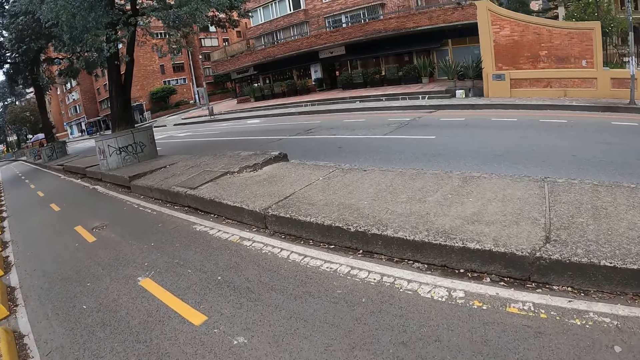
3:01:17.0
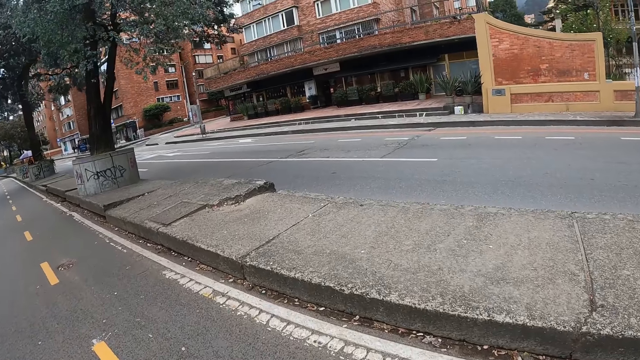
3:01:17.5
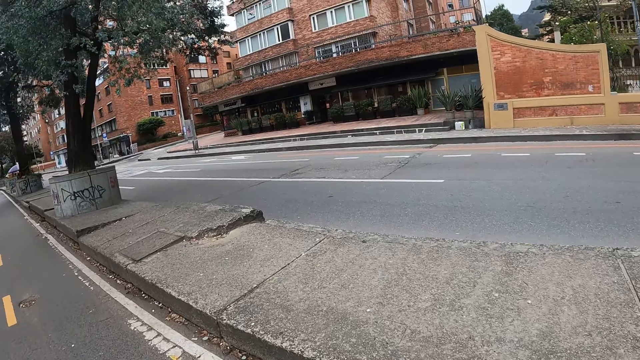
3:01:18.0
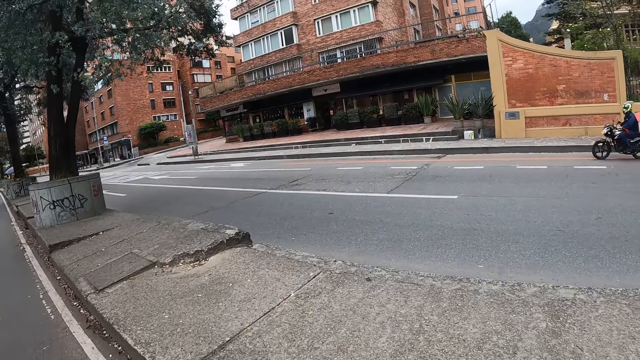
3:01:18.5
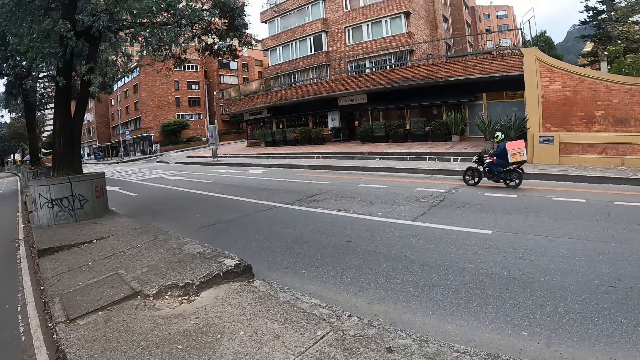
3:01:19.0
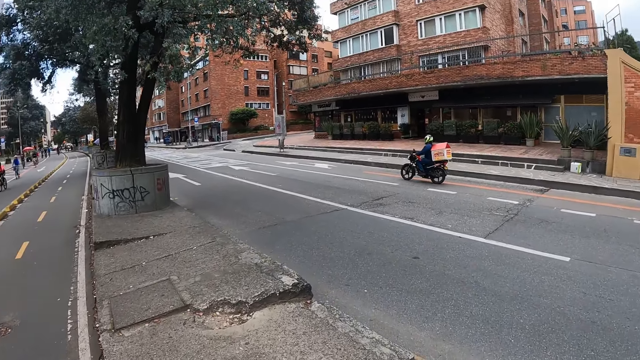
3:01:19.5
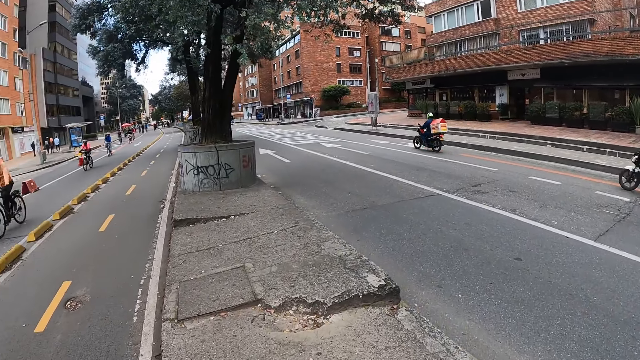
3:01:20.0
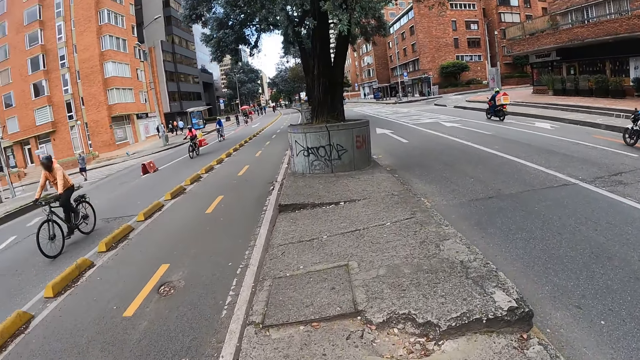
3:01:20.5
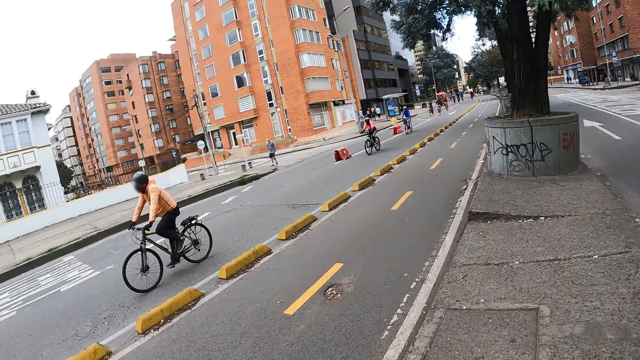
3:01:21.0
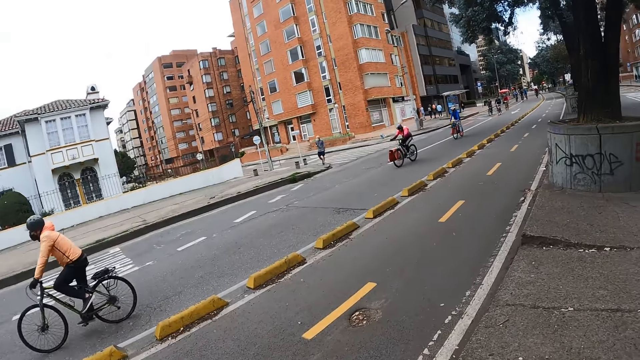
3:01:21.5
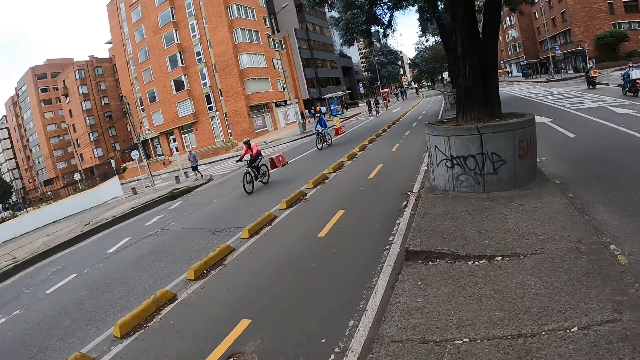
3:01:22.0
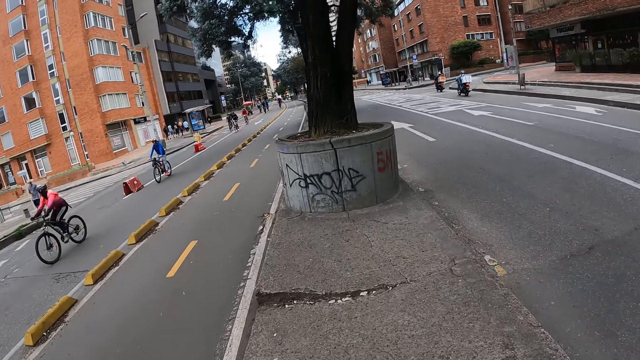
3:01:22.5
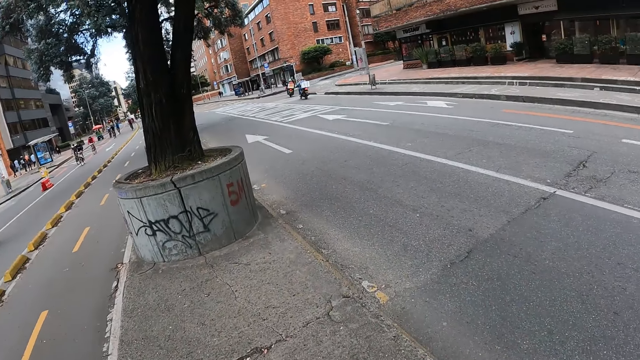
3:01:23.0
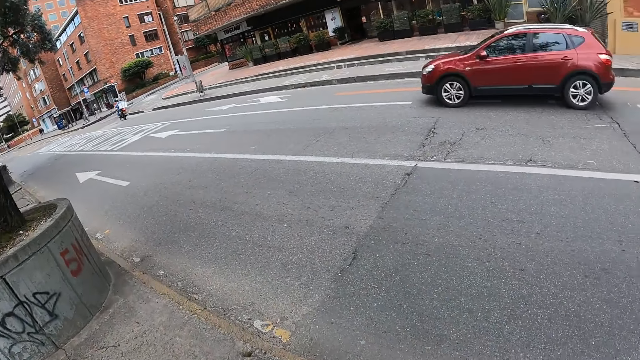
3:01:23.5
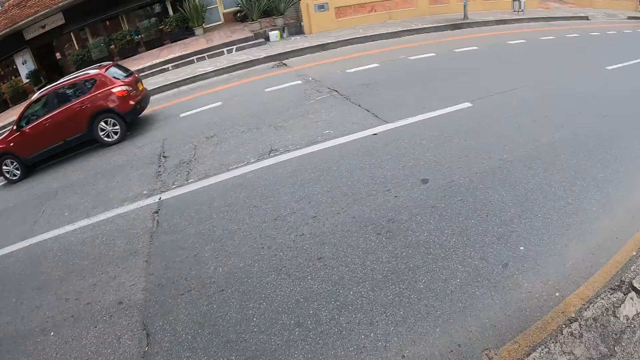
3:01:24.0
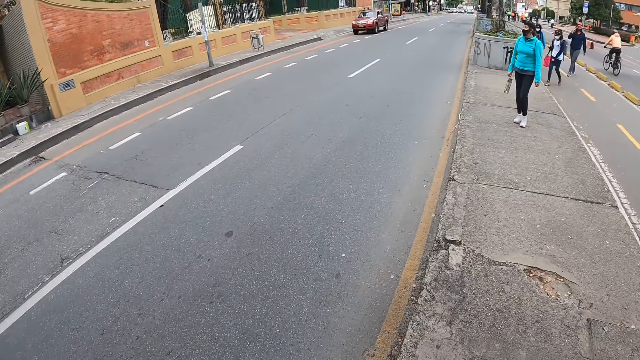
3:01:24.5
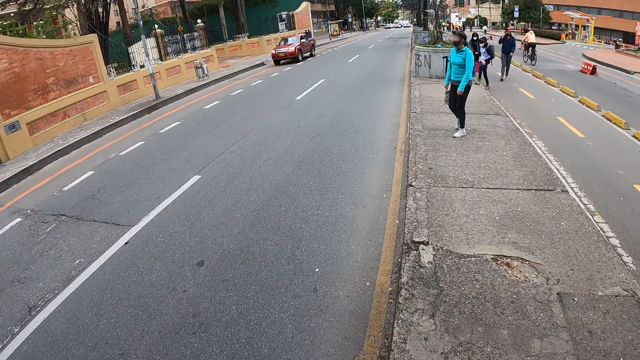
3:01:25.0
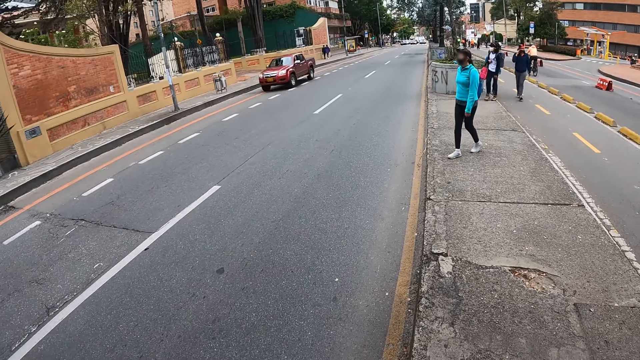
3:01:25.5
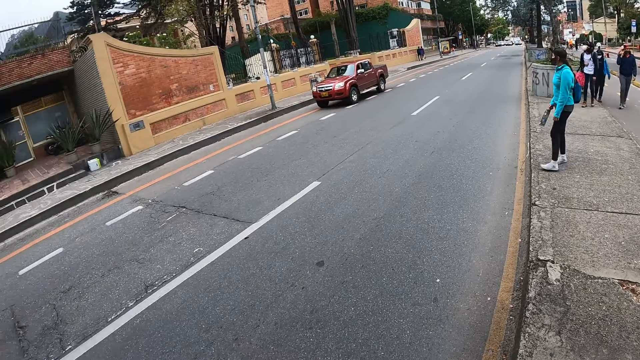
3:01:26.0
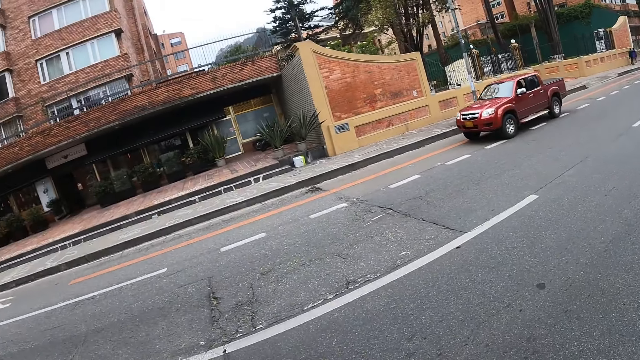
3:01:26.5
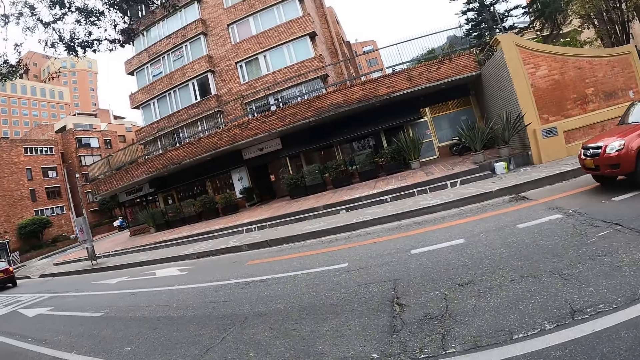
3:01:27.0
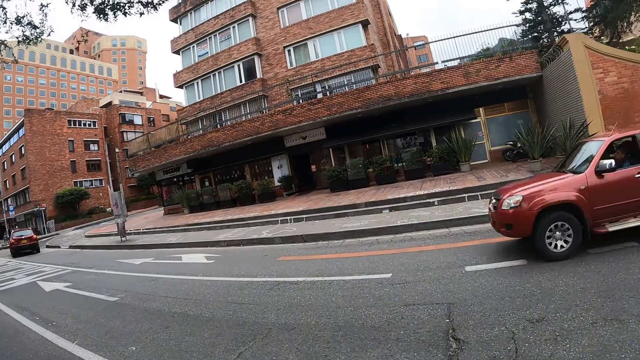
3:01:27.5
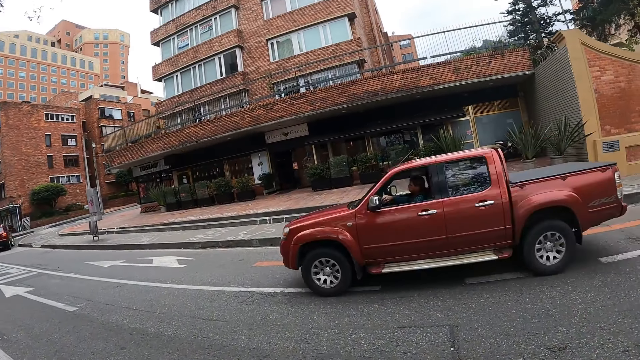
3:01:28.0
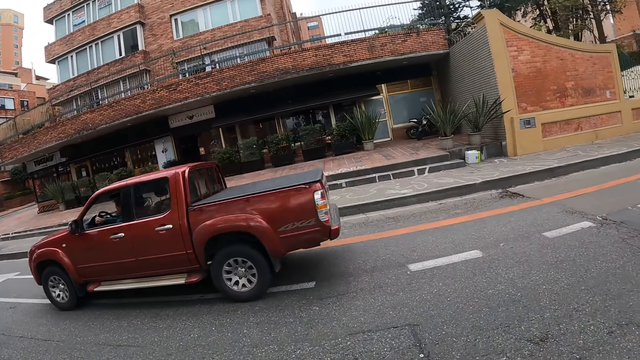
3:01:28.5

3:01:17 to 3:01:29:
The woman holds the water bottle in her right hand.

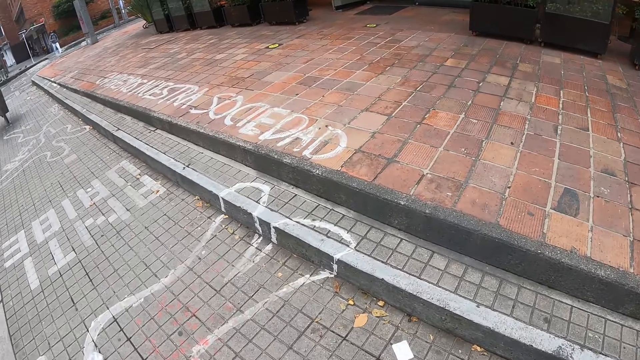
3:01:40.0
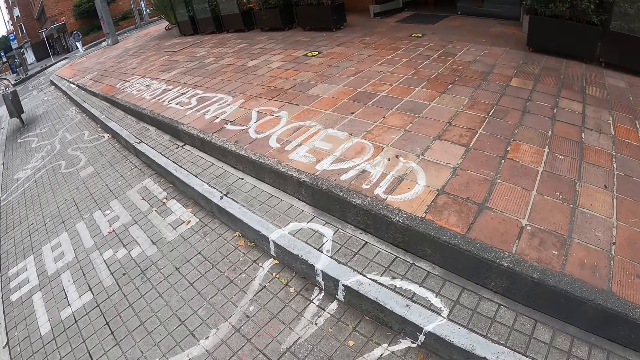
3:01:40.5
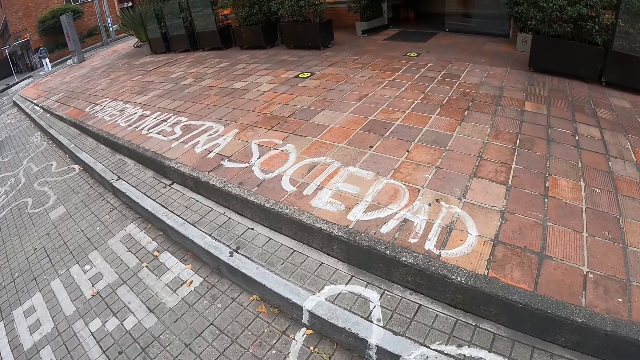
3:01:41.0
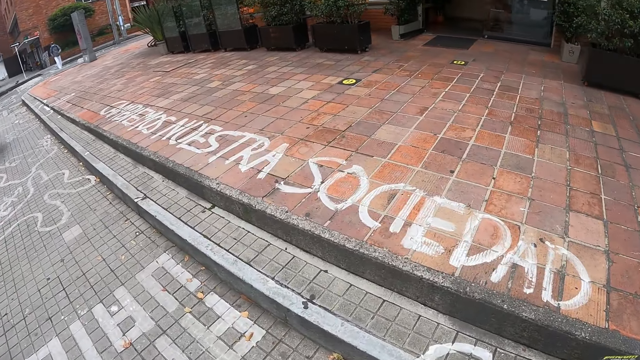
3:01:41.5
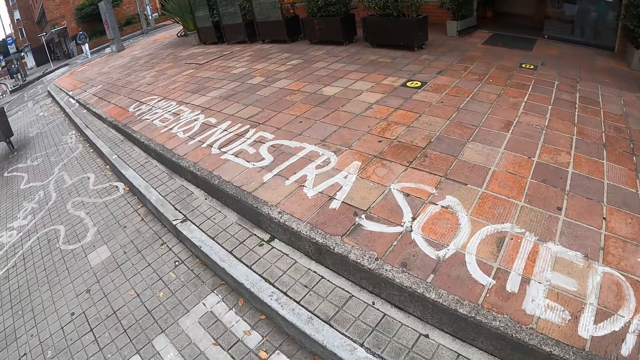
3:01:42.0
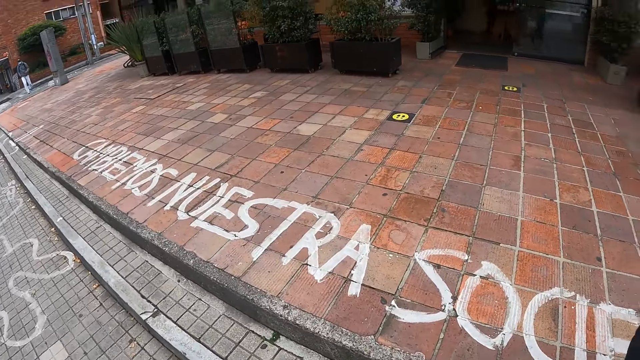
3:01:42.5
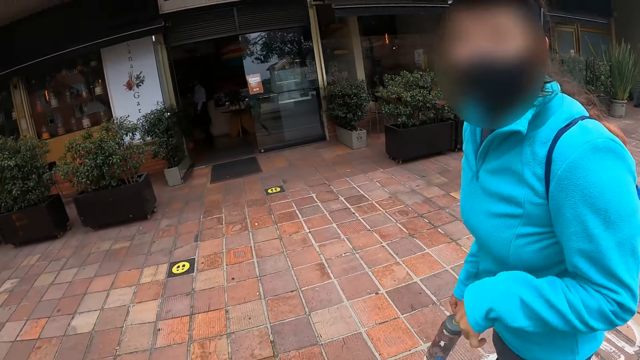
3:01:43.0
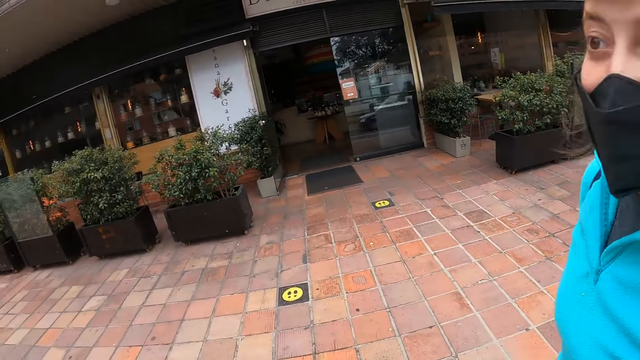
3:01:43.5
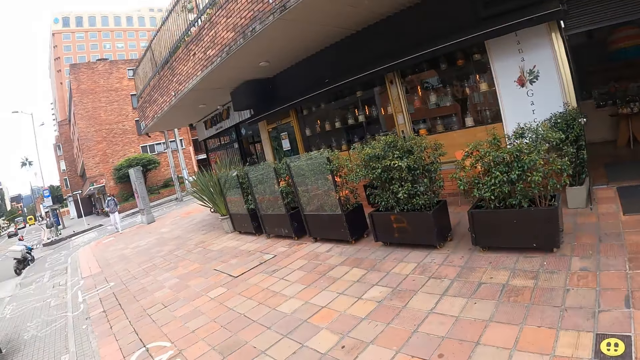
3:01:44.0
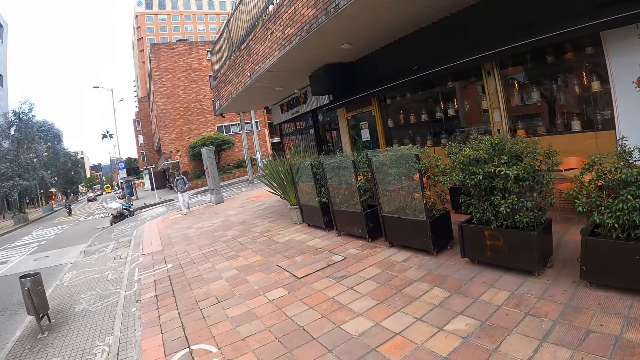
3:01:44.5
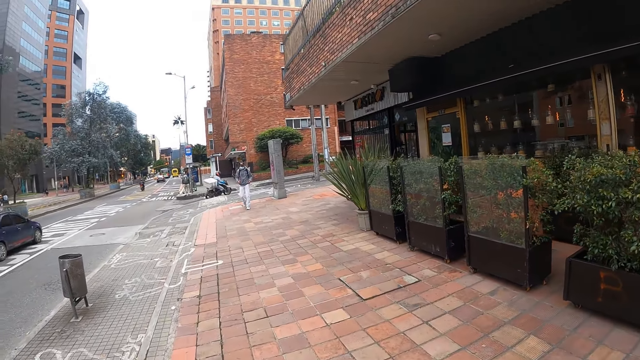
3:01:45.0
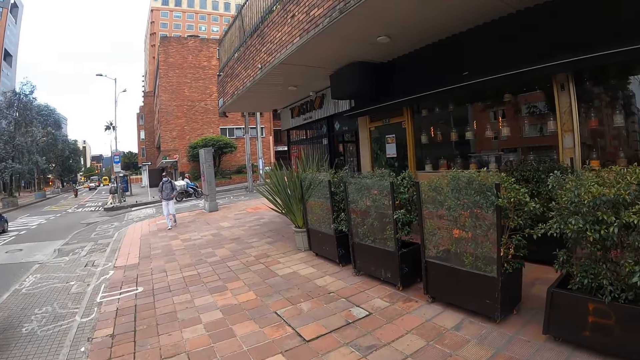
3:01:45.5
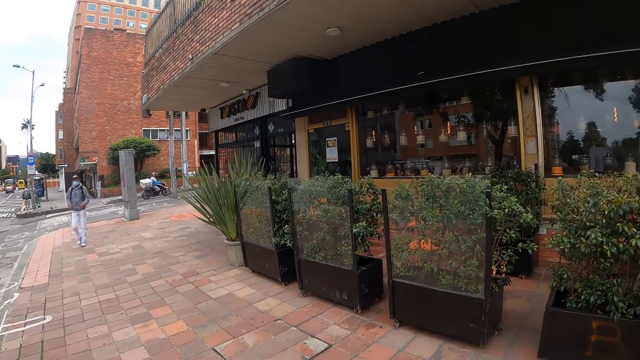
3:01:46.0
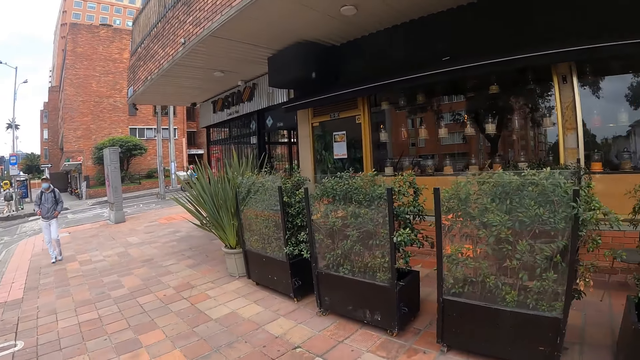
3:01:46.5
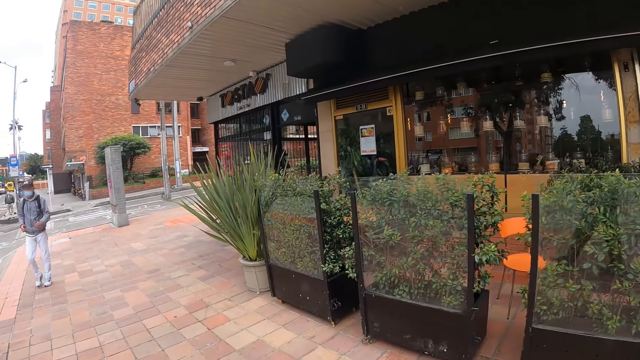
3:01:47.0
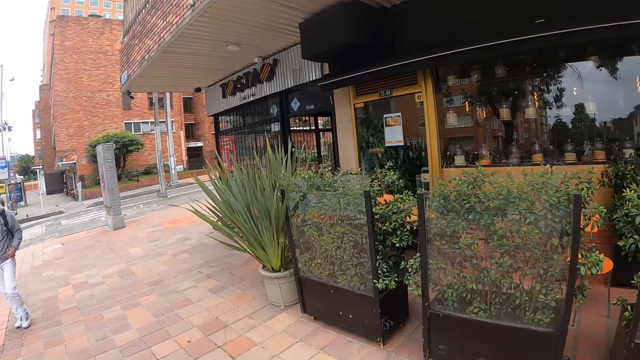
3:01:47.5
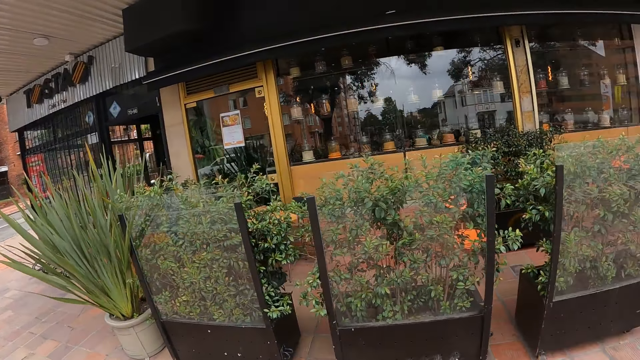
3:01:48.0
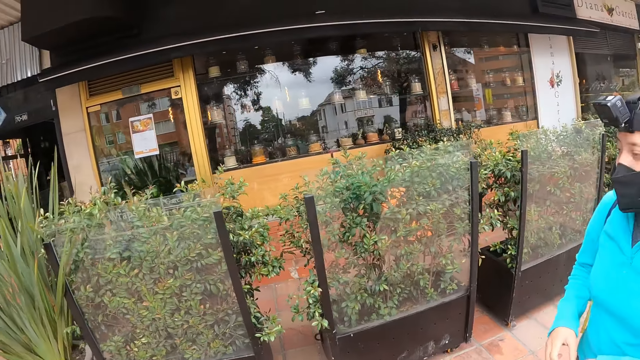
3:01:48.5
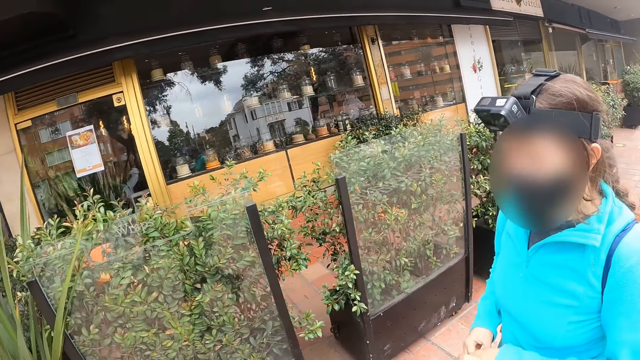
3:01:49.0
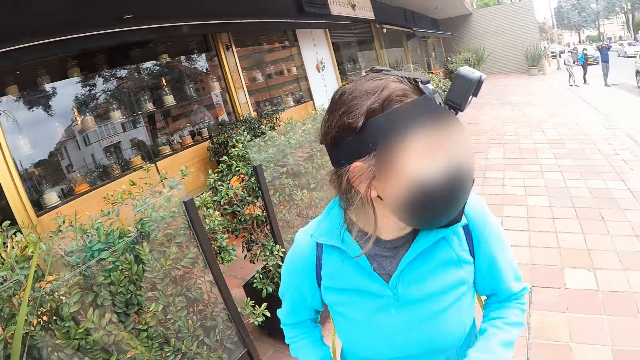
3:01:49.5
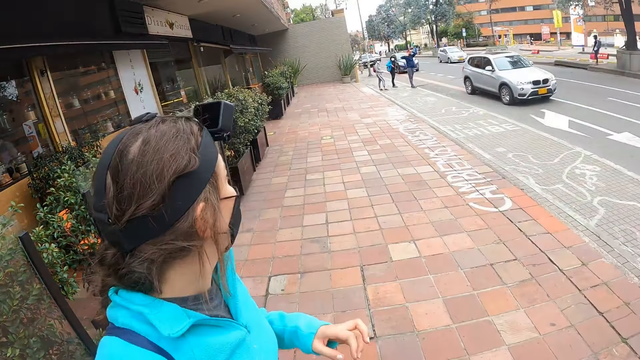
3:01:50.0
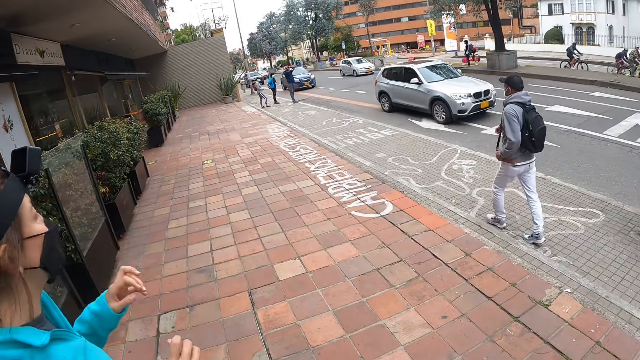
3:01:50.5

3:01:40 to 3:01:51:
The woman gestures with her left hand and looks behind. The camera wearer looks behind.
